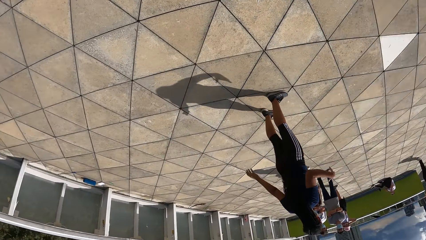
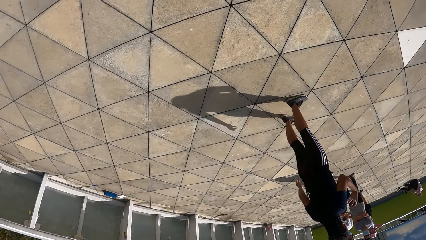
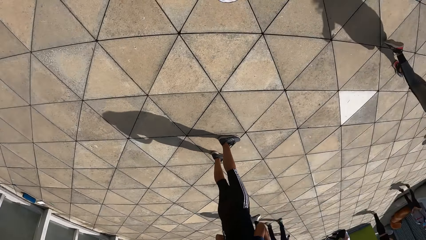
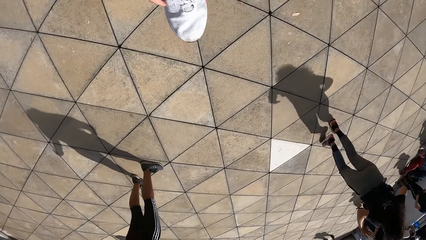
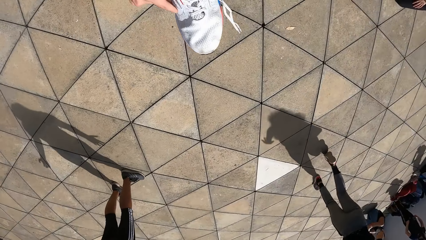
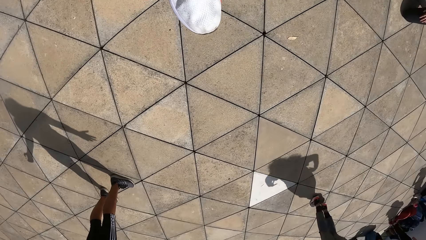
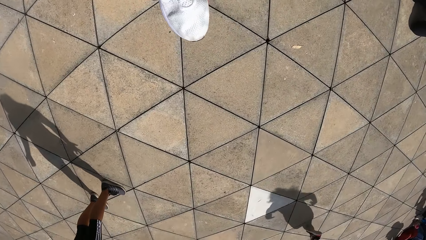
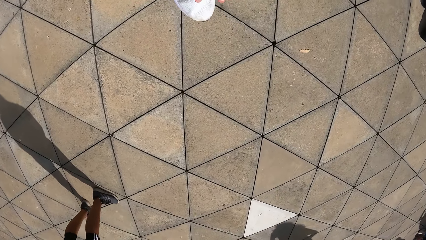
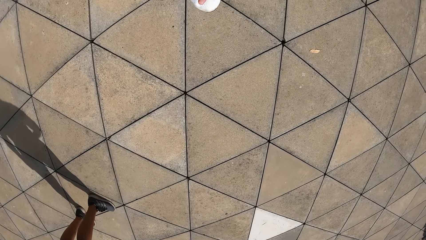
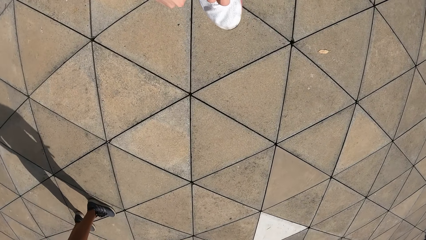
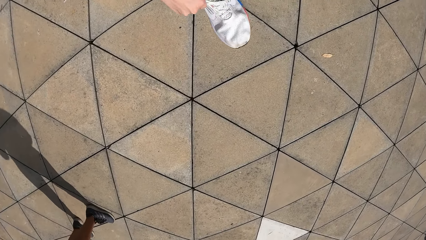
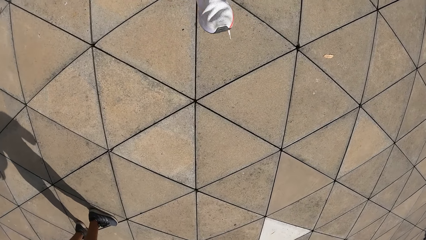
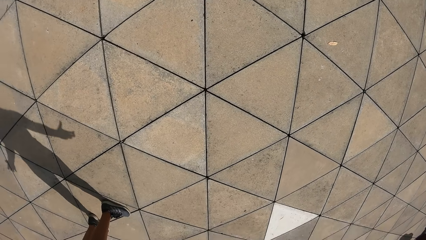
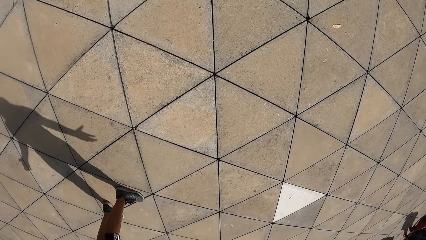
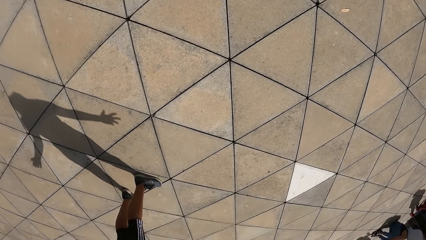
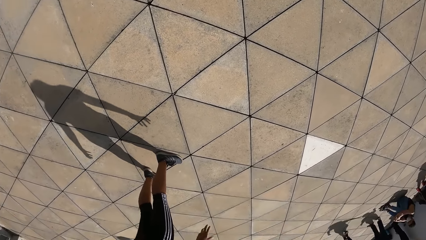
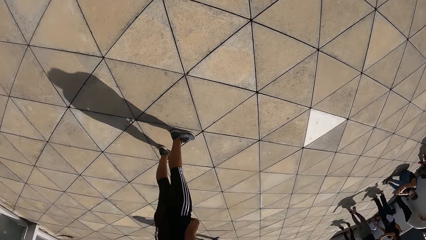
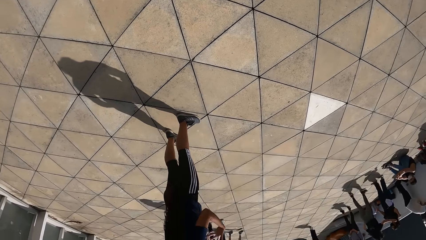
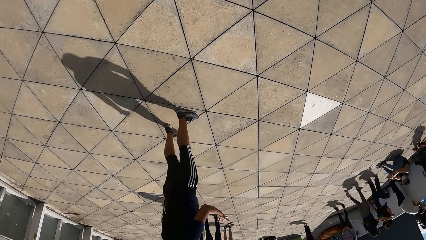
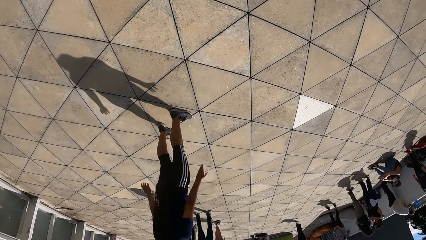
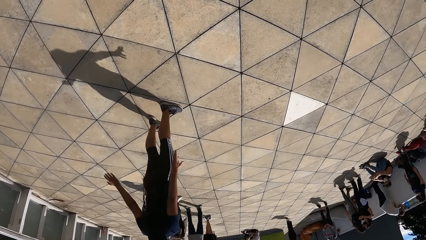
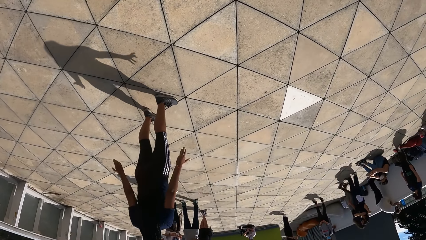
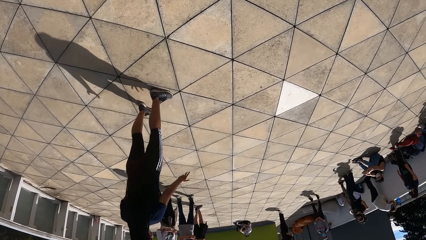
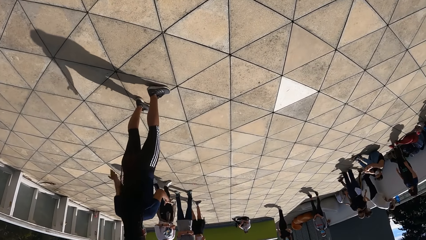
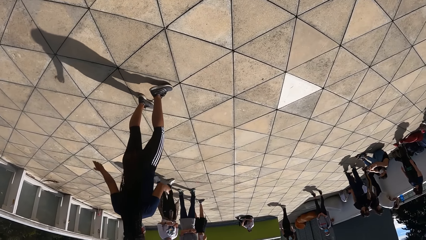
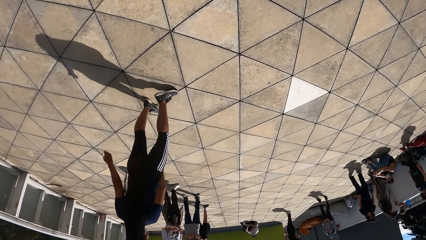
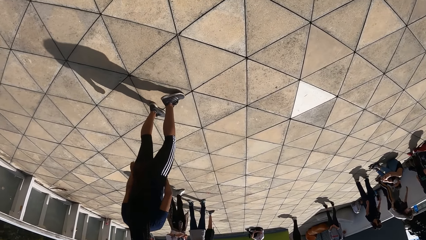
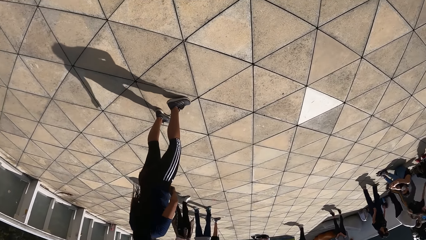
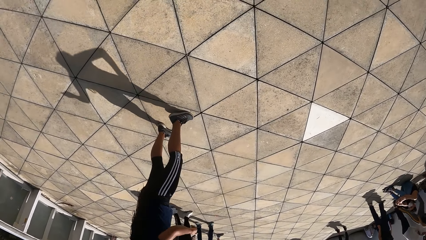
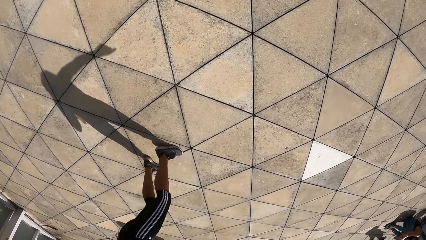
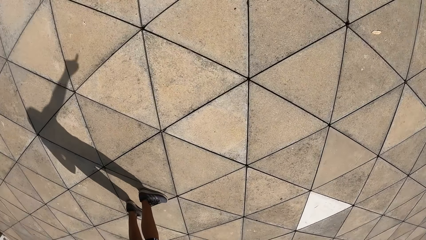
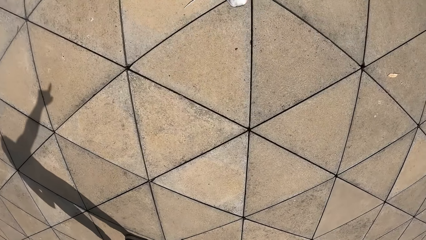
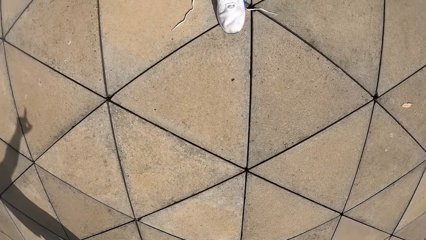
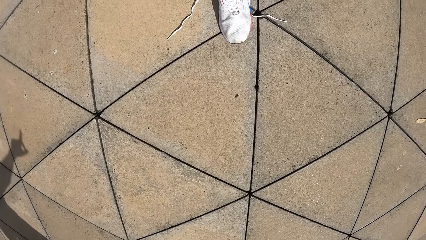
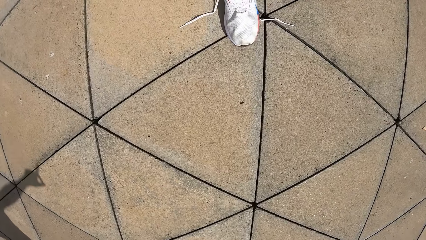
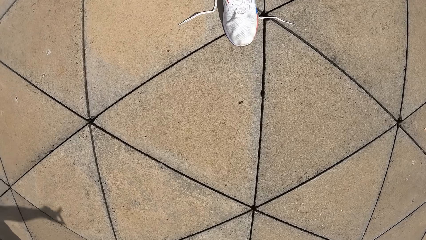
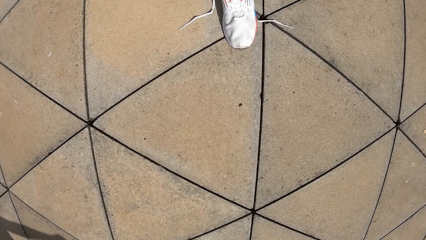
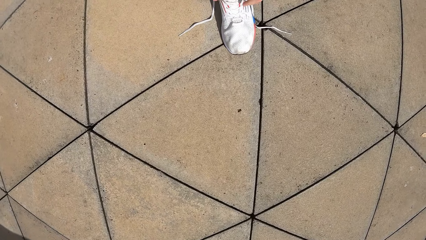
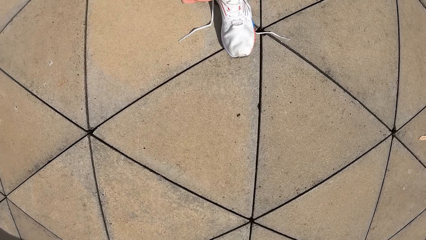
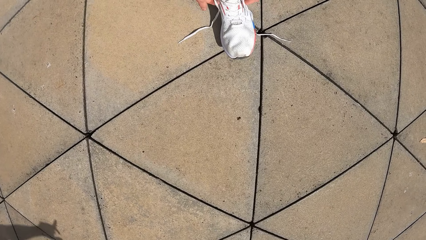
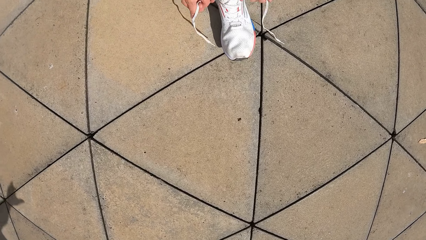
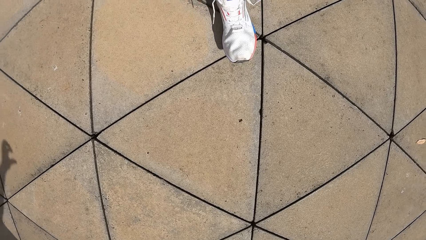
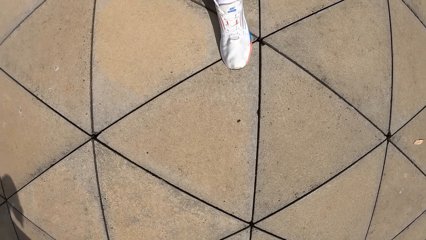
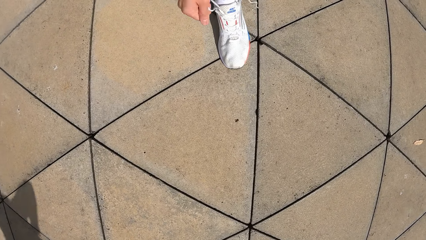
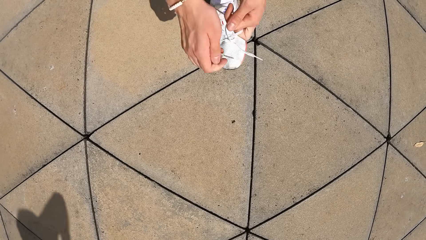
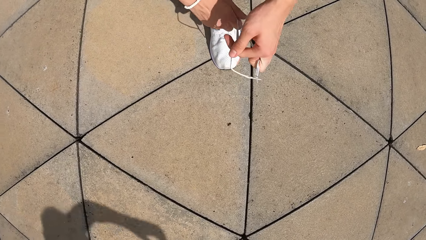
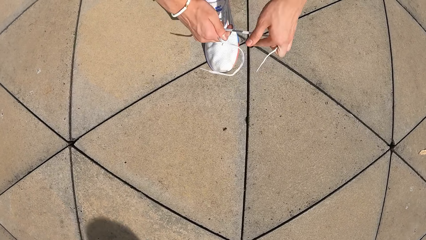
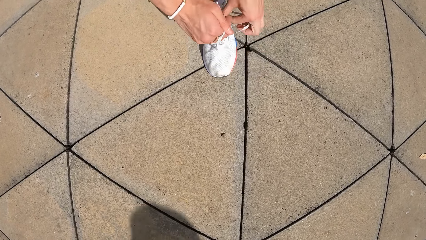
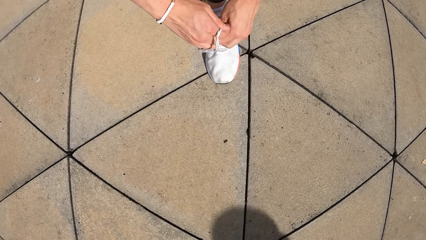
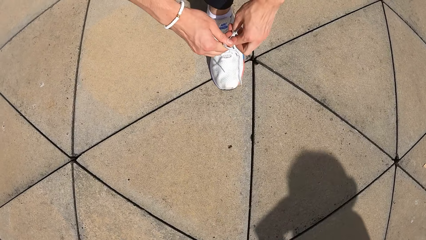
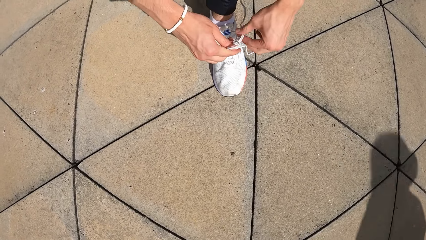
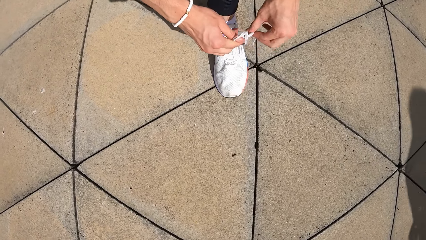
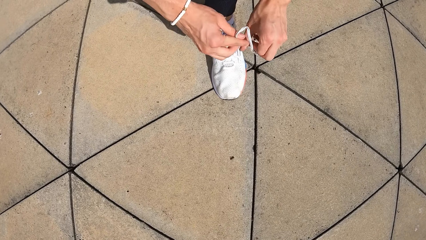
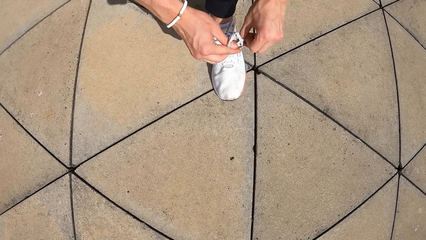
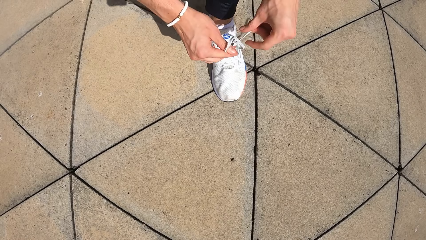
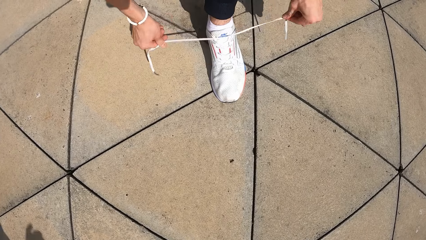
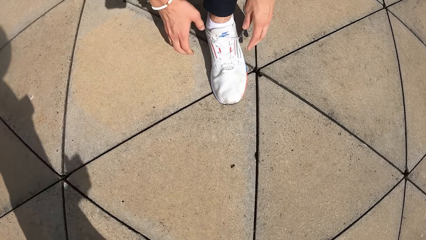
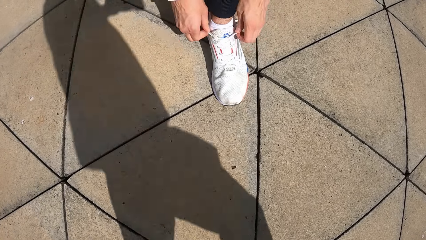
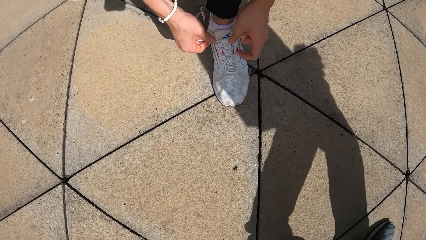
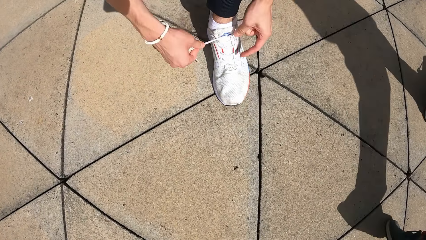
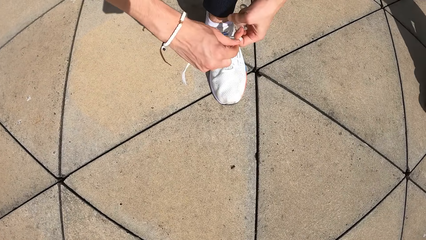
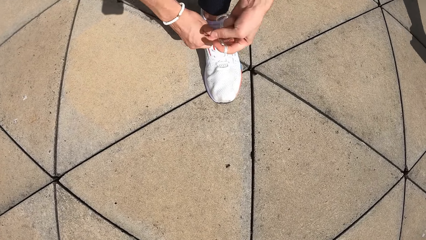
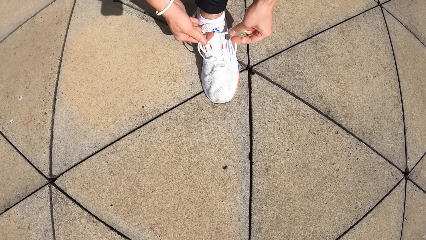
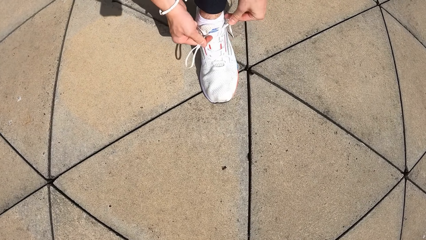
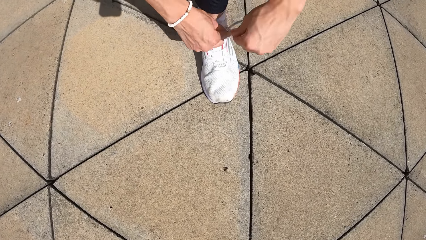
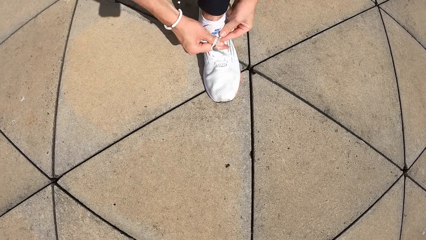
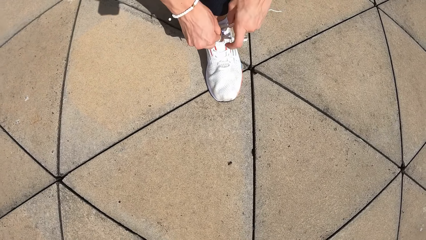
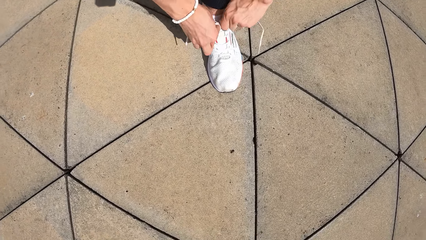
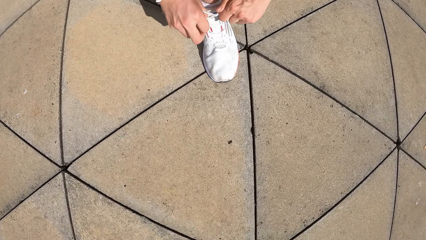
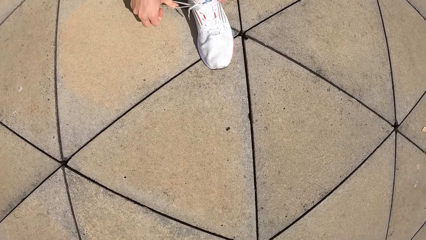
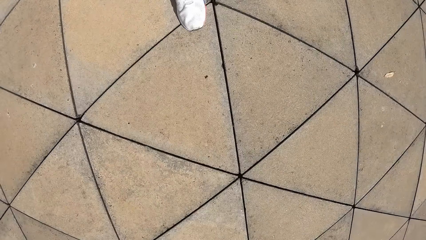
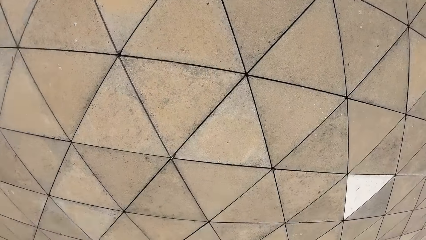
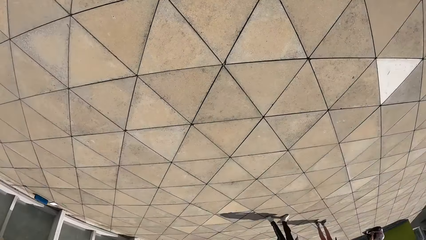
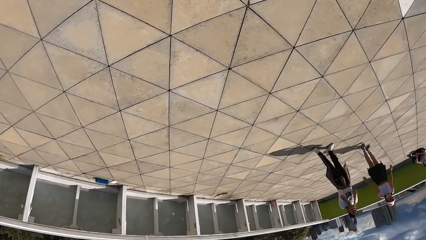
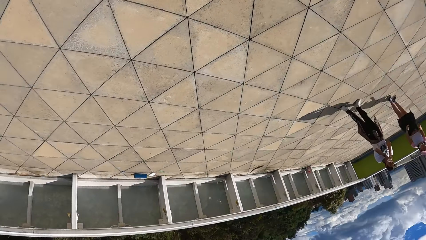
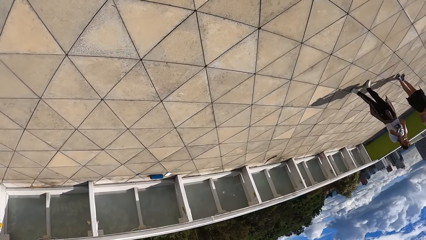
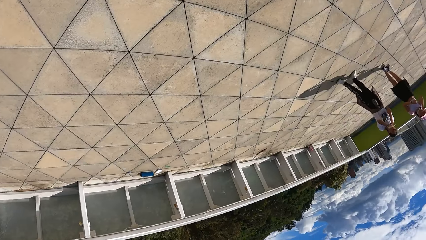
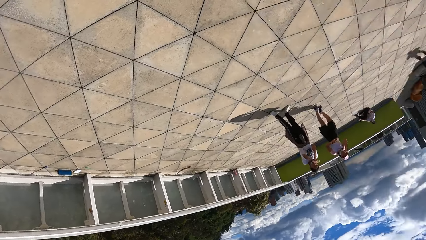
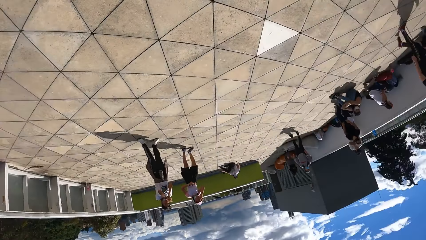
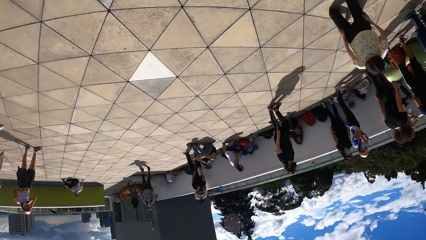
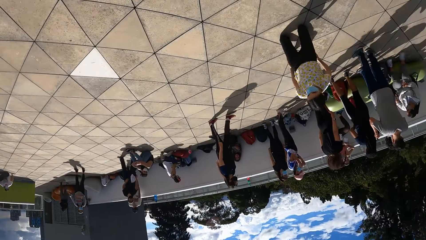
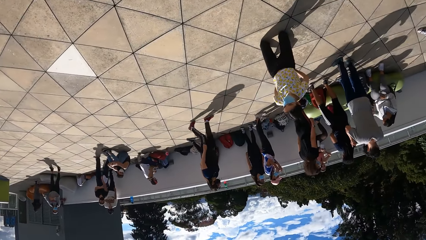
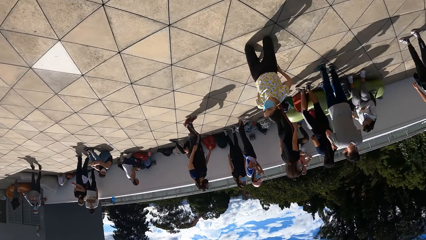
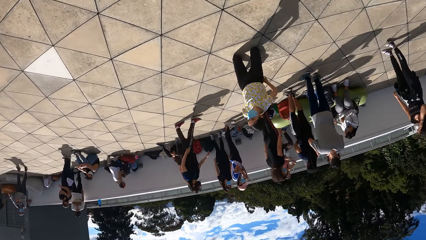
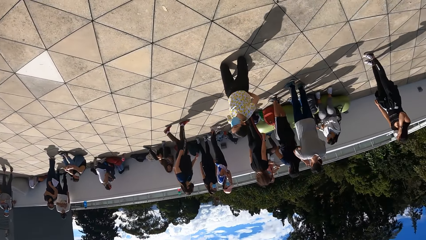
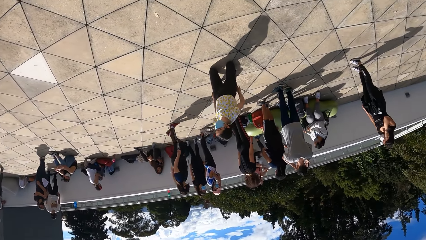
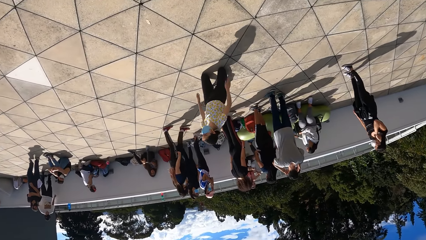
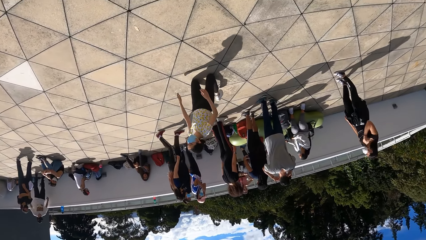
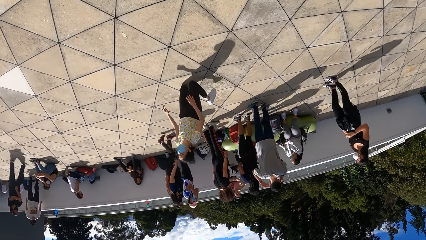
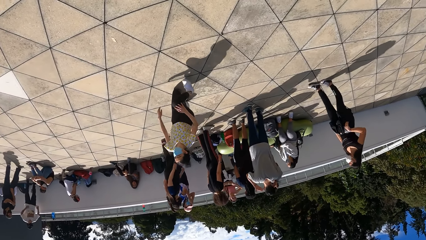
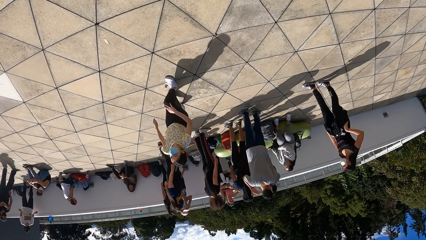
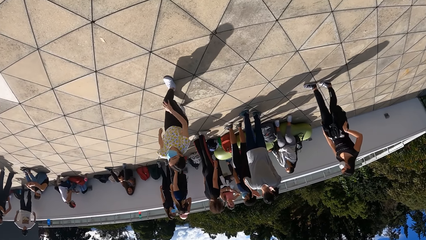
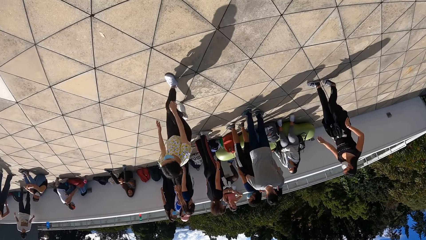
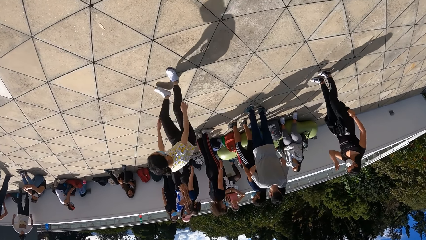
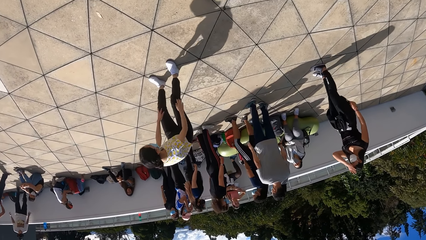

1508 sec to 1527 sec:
The camera wearer holds a shoe. They put on shoes. A person moves hands. Another person moves hands. The camera wearer ties the shoe lace. The other person moves hands. The camera wearer ties the shoe lace again. They look around.
